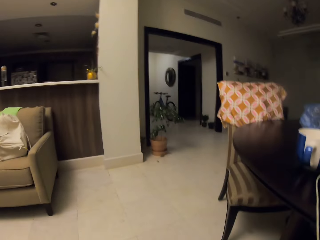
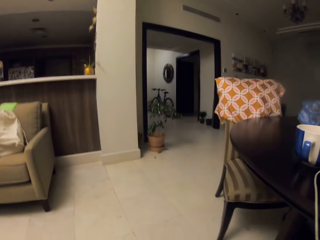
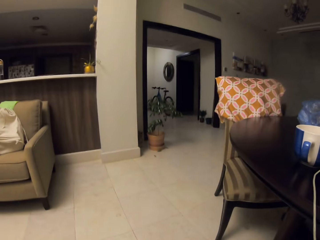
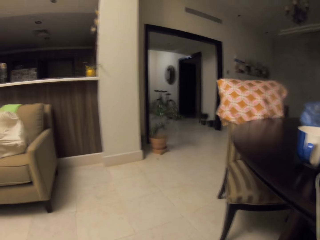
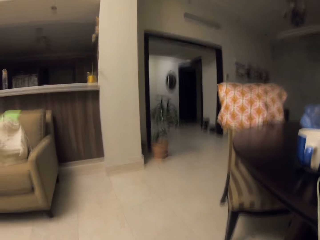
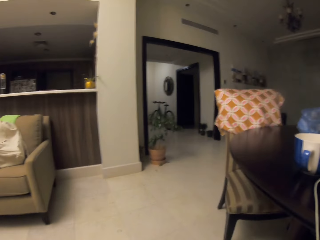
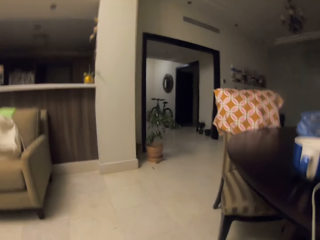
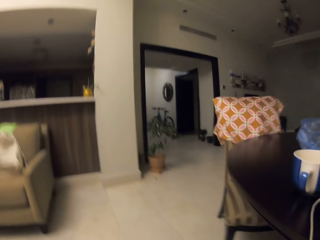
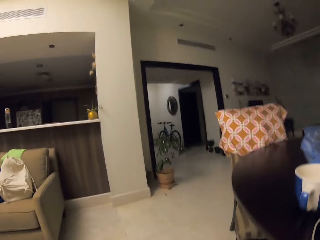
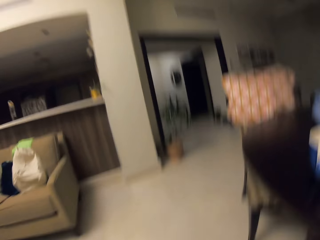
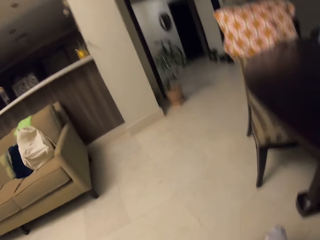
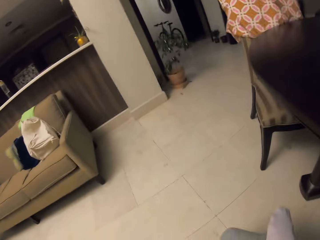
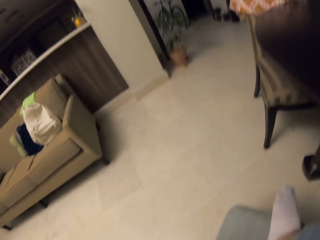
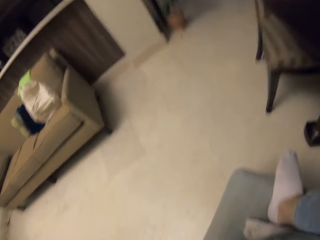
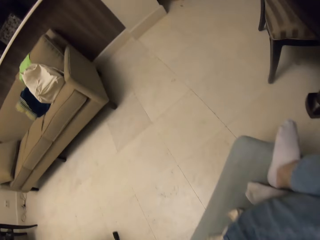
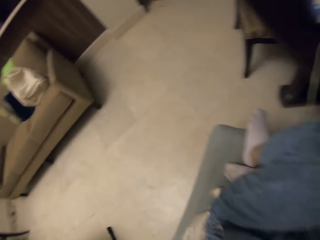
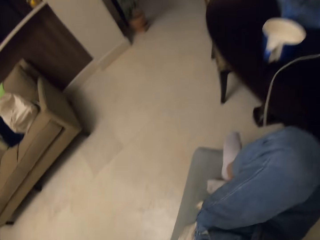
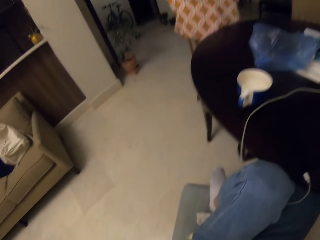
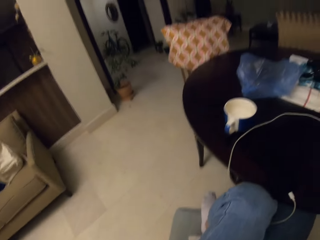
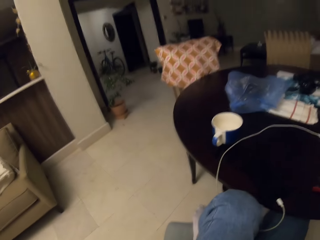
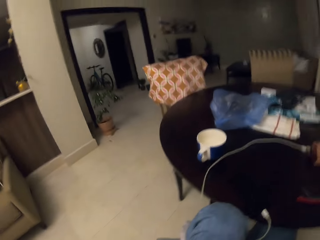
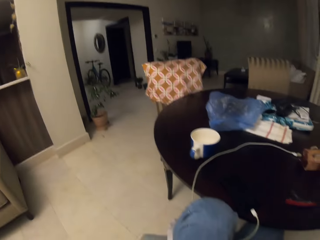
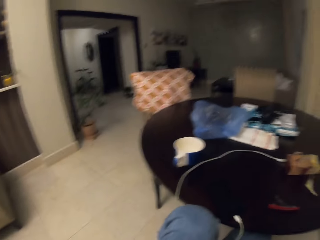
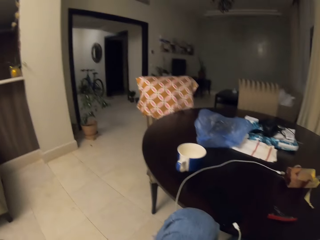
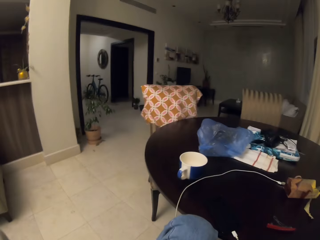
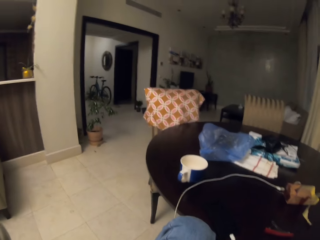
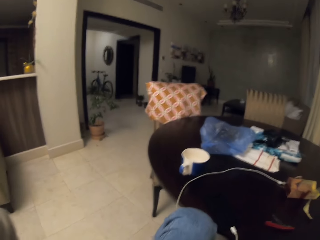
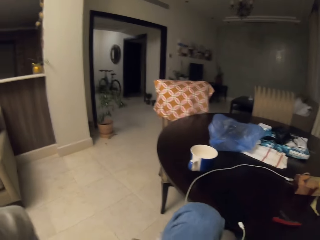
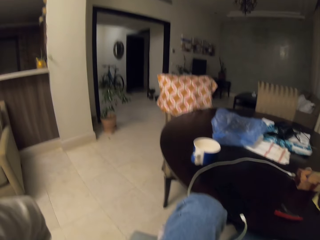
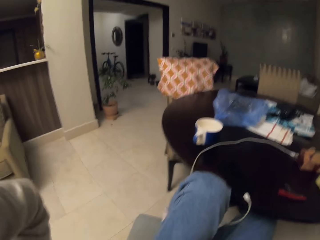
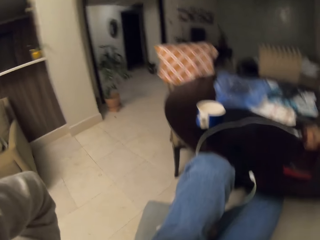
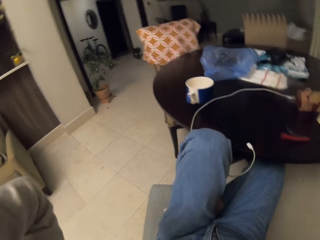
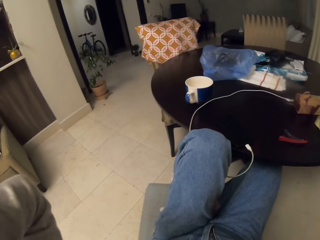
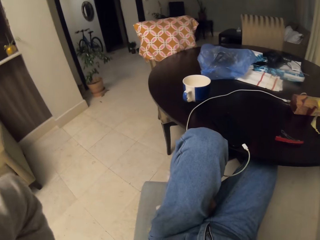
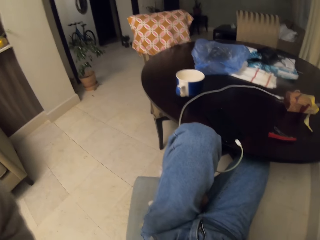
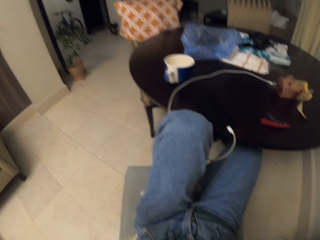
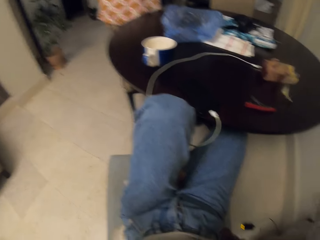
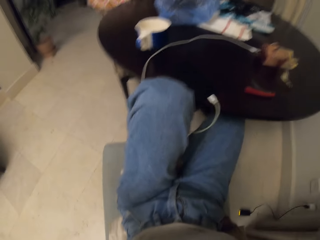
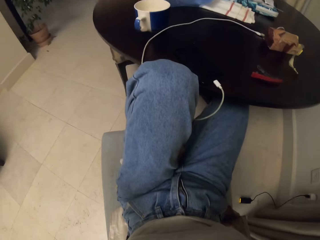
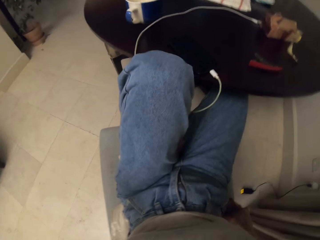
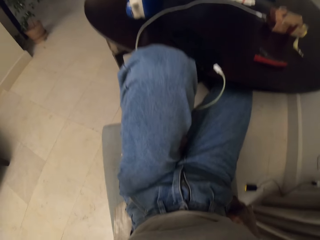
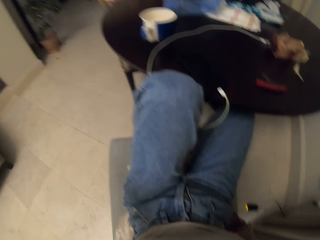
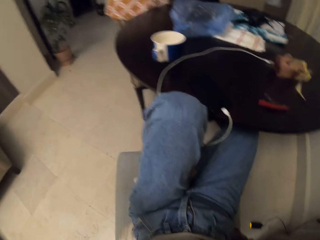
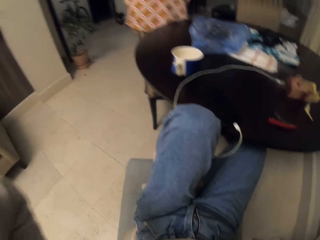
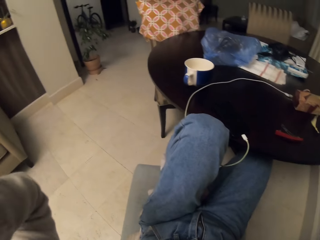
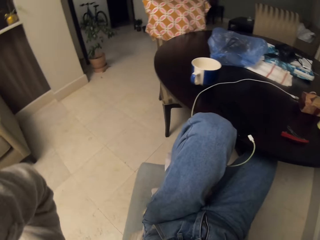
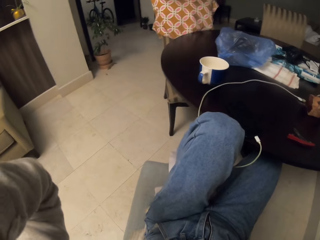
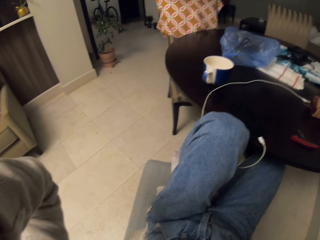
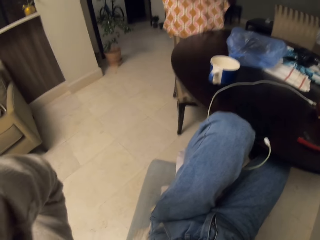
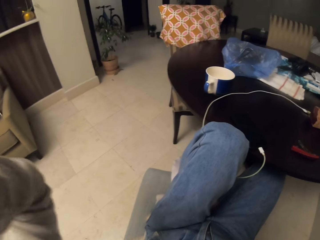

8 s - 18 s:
The camera wearer wears the camera.

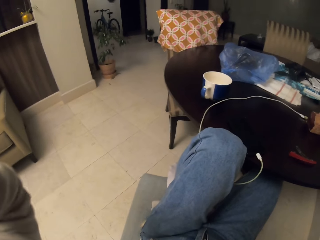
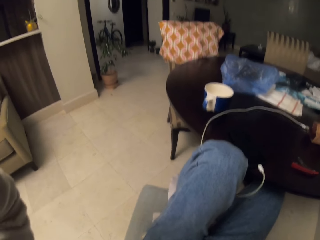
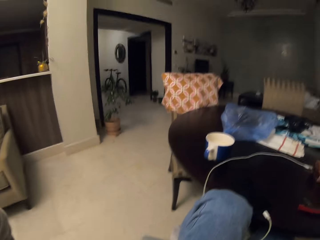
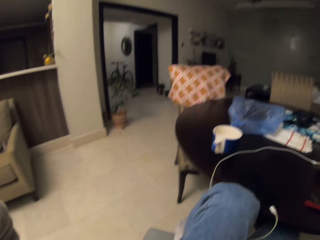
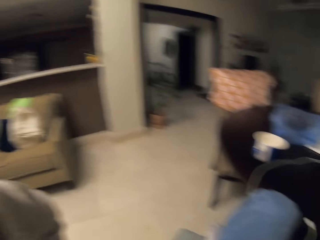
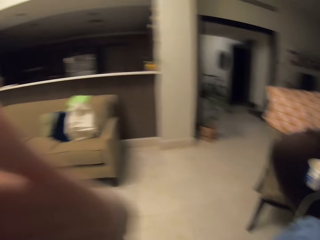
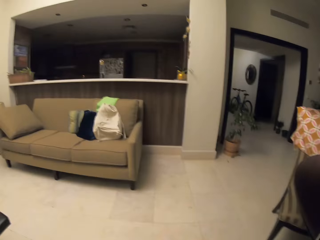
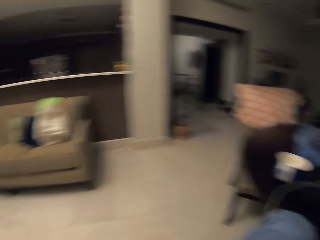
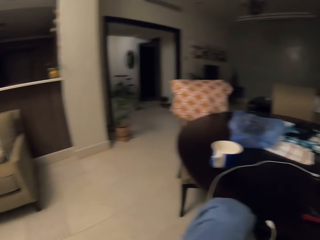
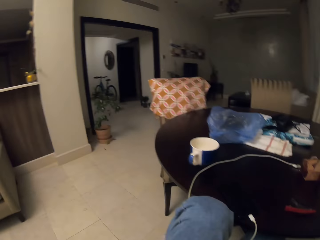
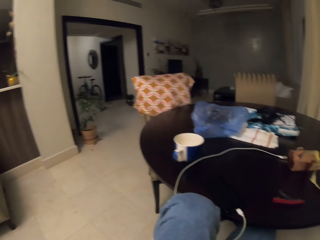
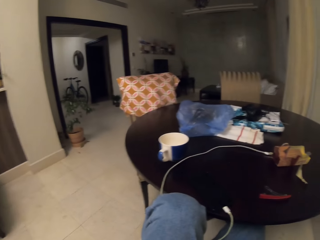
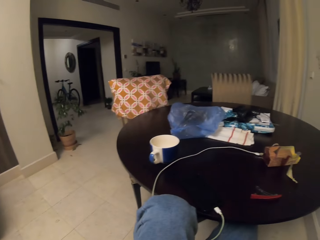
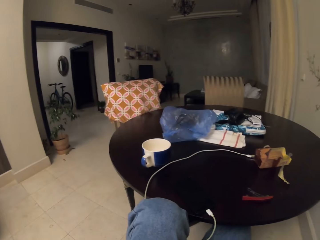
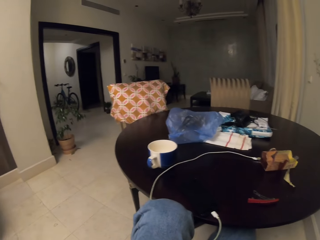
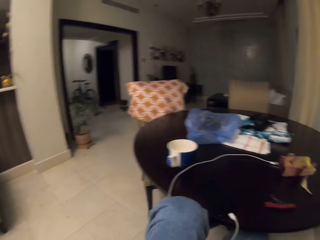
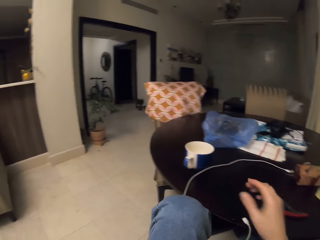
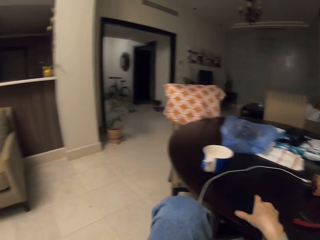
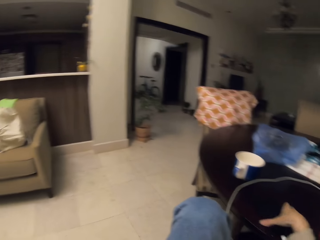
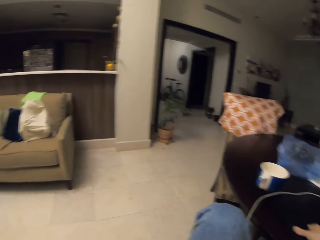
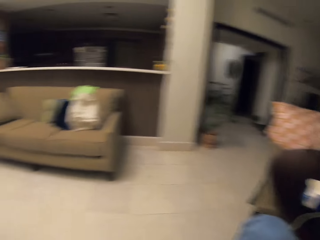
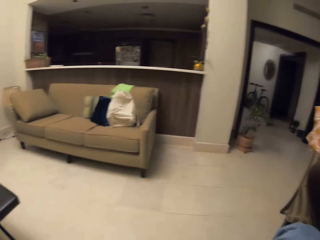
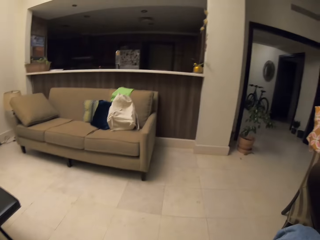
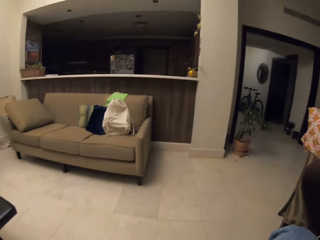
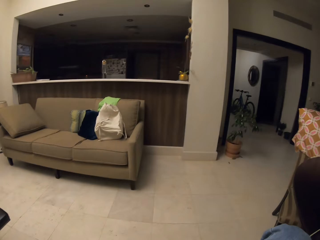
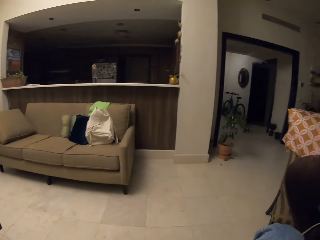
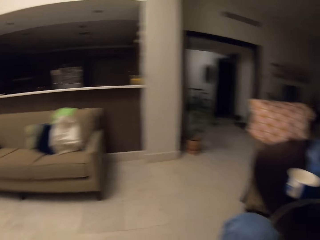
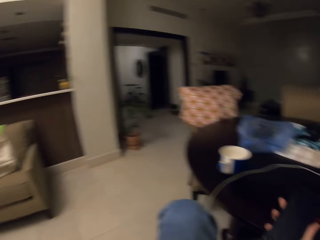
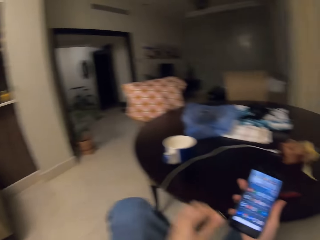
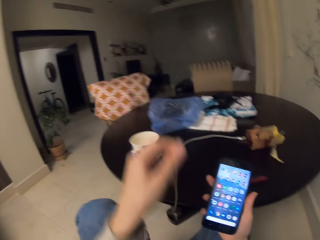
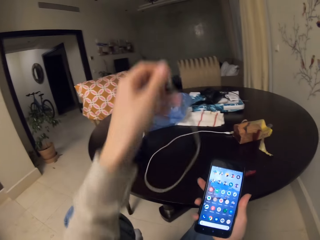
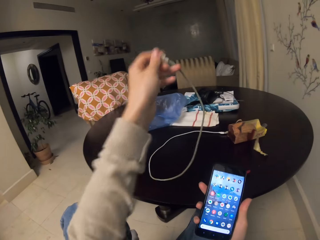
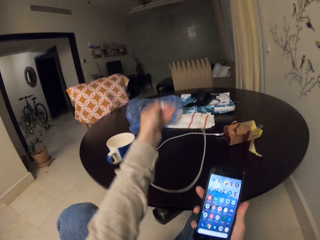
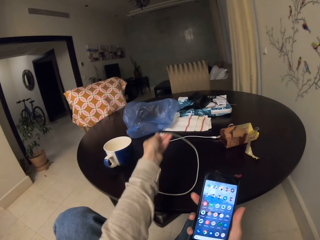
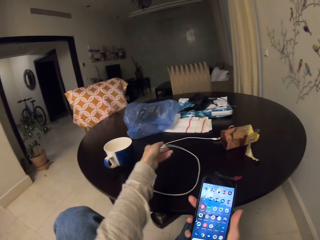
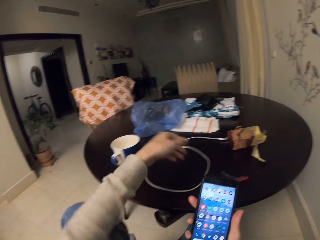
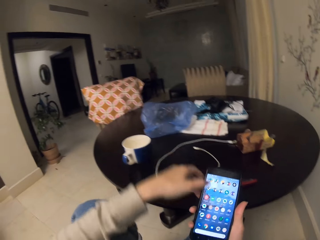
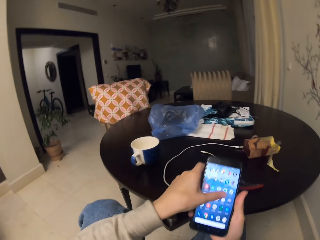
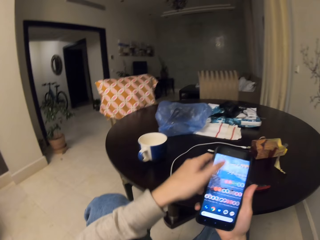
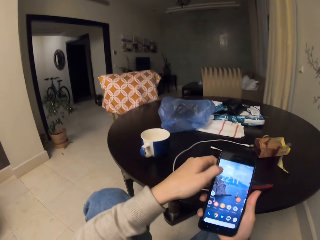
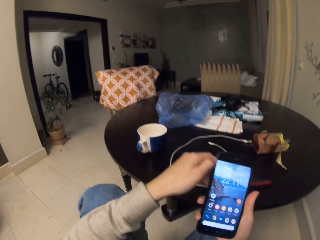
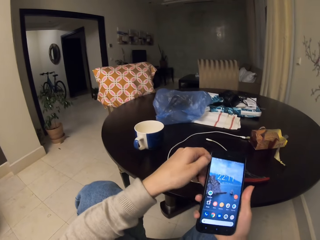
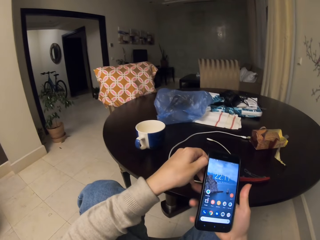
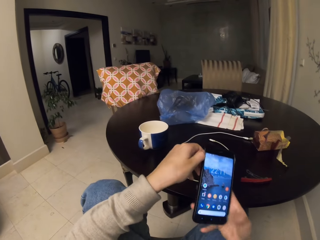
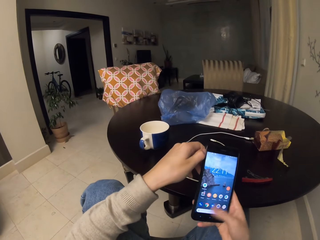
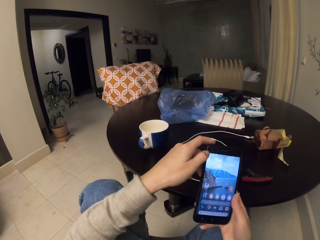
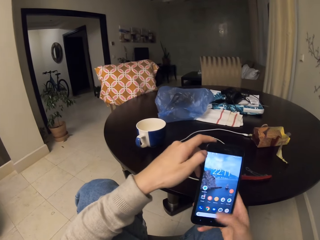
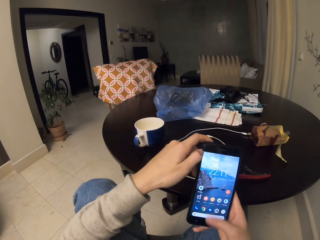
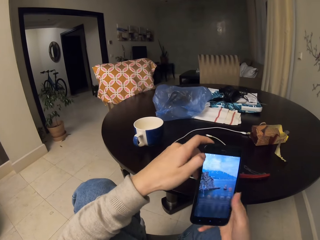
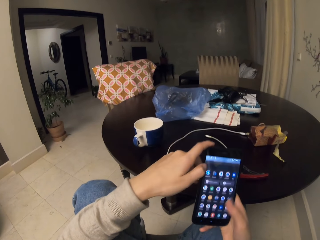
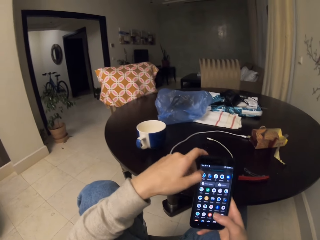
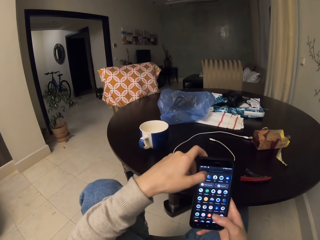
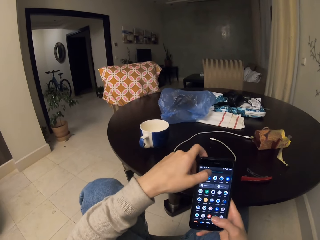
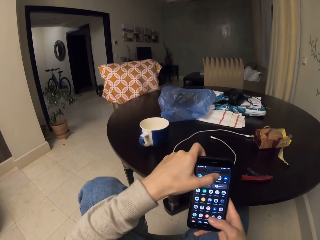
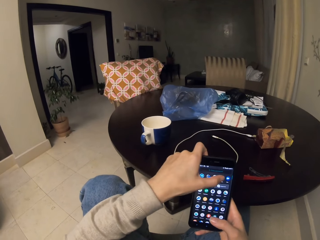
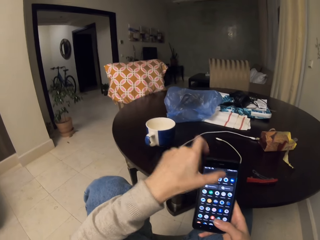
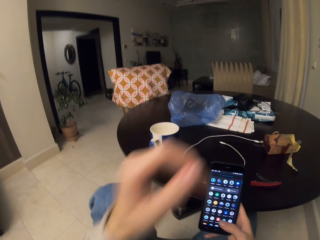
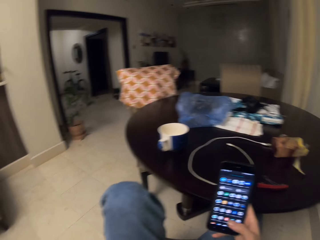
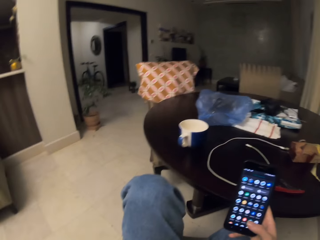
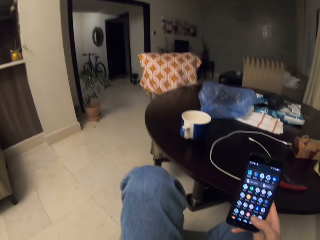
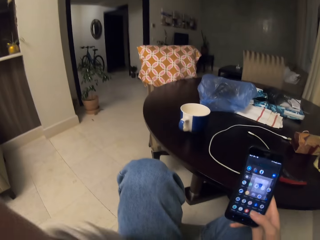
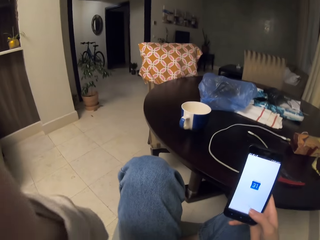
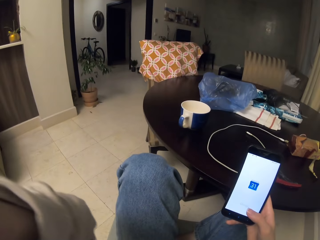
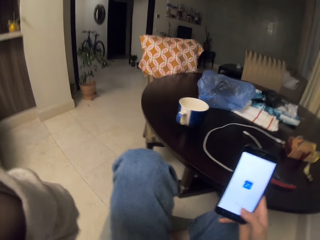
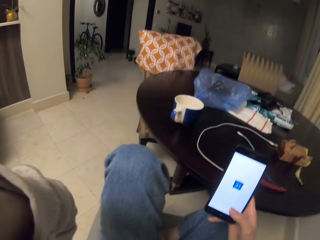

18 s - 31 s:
The camera wearer looks around. They remove the charger cable from the phone. They pick up the phone from the table. They use the phone. They place the charger cable on the table. They use the phone. They scroll through the phone and press an application on the phone.
